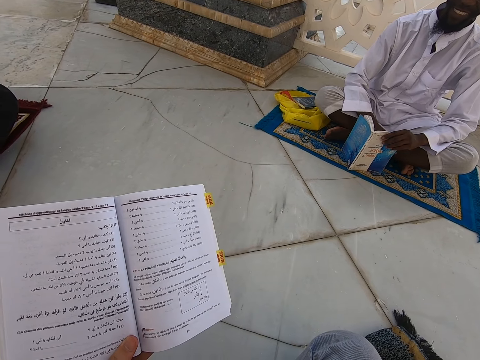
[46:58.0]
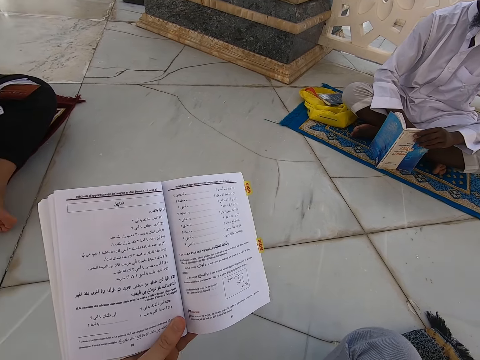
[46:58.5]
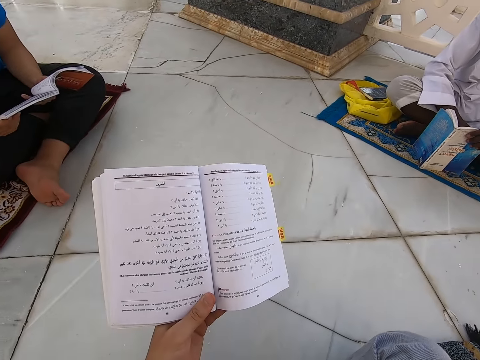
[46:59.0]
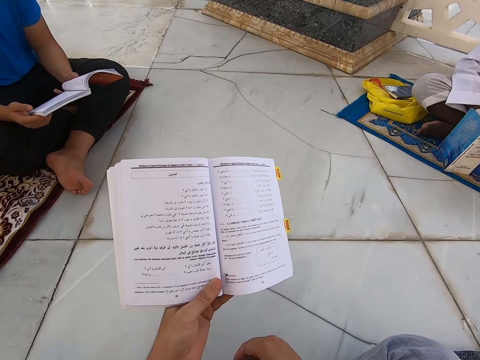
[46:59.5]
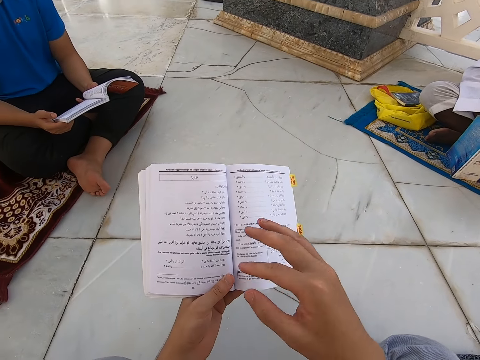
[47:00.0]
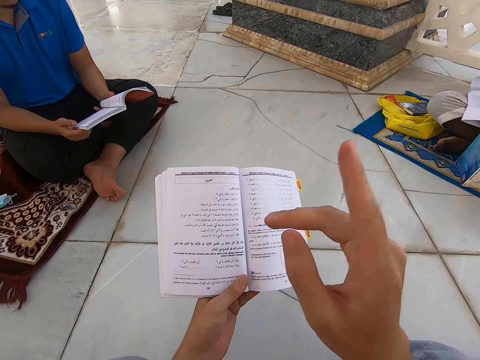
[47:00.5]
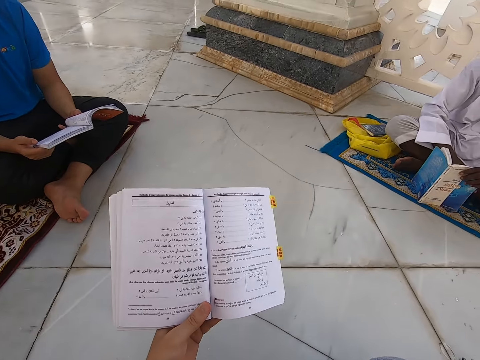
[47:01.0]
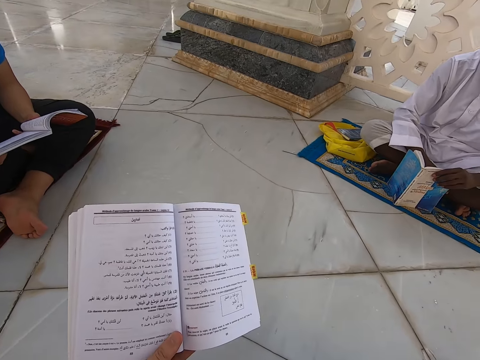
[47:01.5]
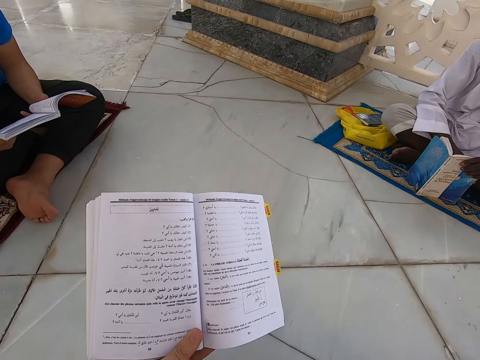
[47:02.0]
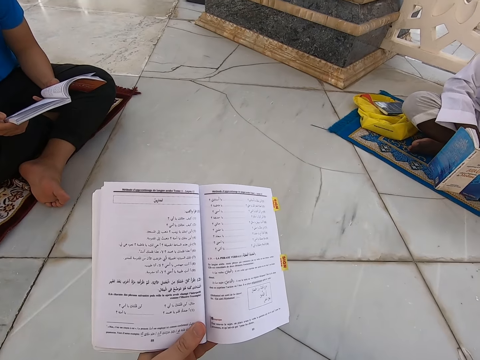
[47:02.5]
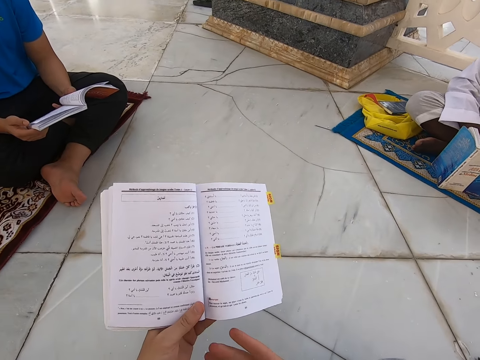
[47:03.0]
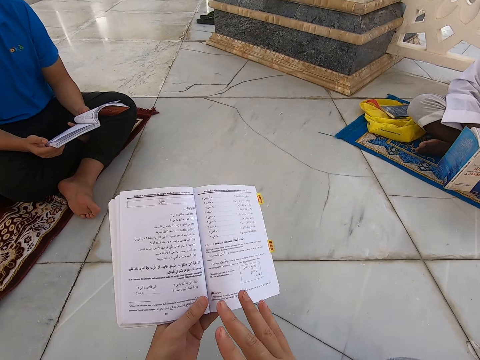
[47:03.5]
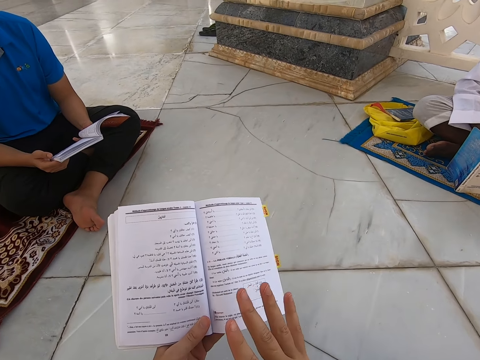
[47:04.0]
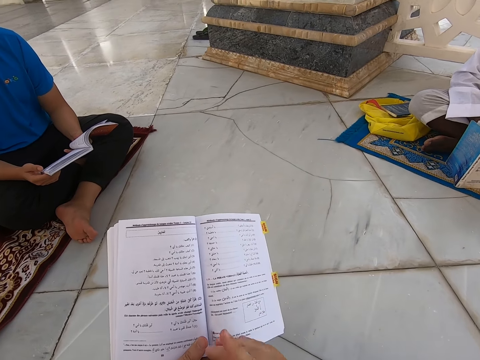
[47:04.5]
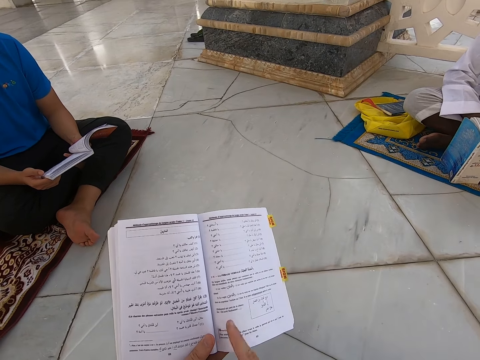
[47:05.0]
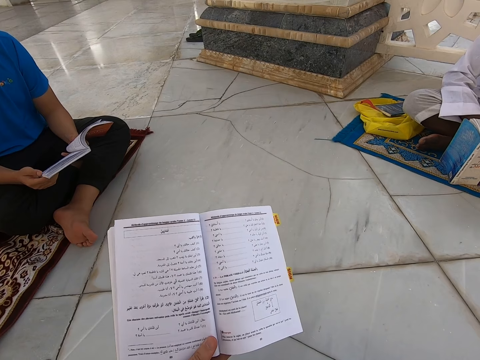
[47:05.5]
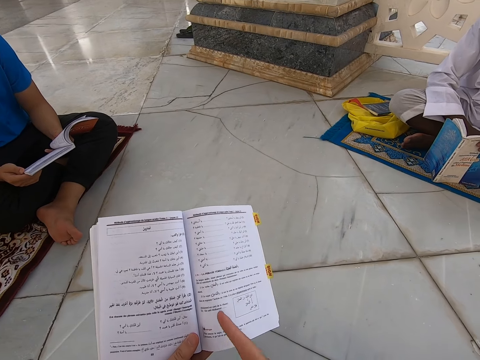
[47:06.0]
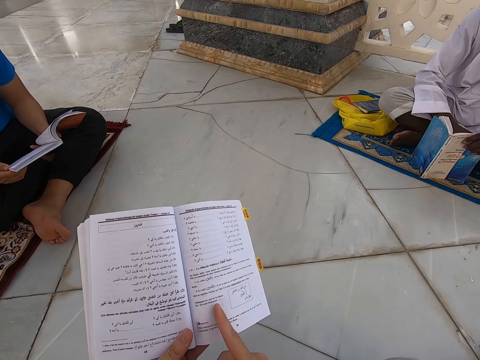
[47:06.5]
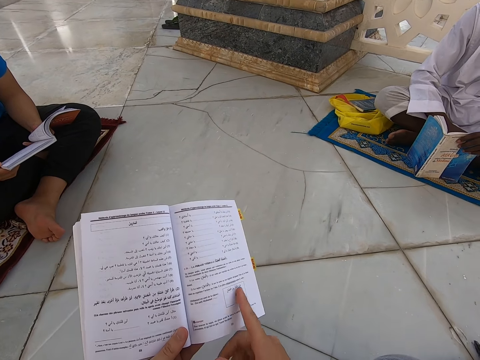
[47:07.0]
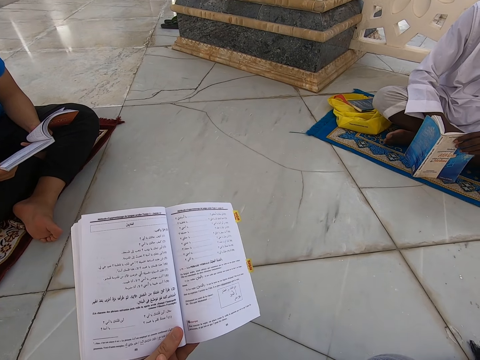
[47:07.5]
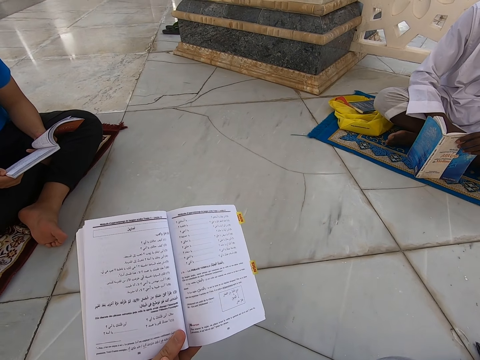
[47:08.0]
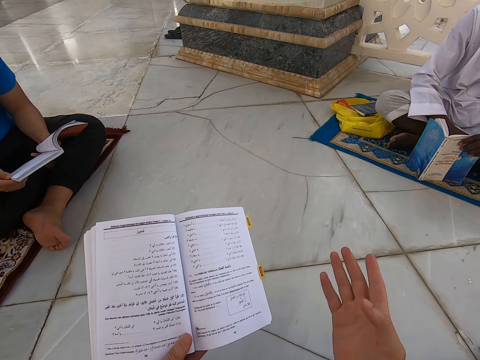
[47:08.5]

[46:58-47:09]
The camera wearer moves the hands. They raise the hand up. They read the book. They swing the hands. They touch the book.

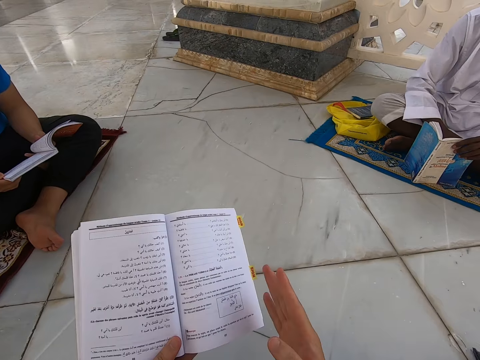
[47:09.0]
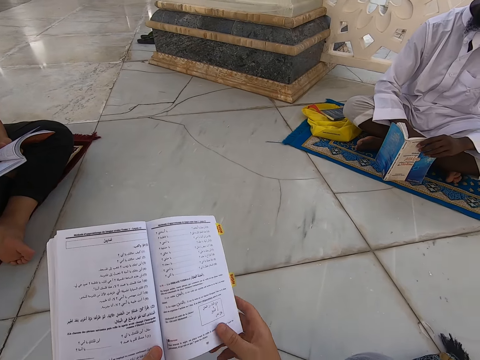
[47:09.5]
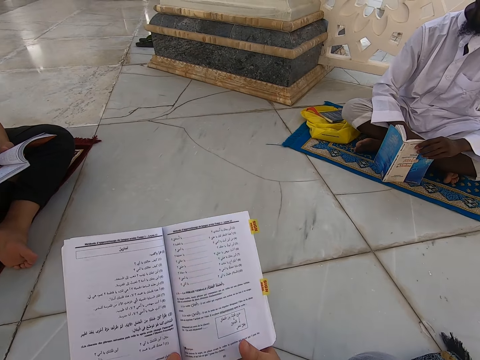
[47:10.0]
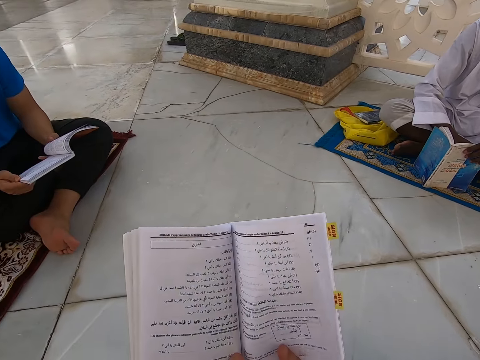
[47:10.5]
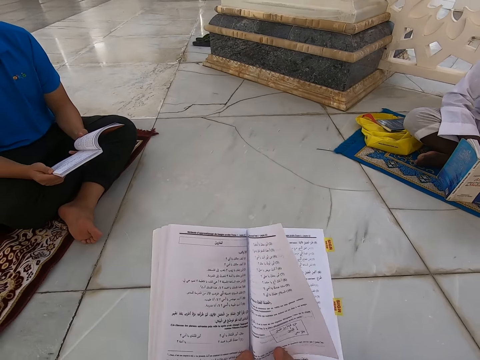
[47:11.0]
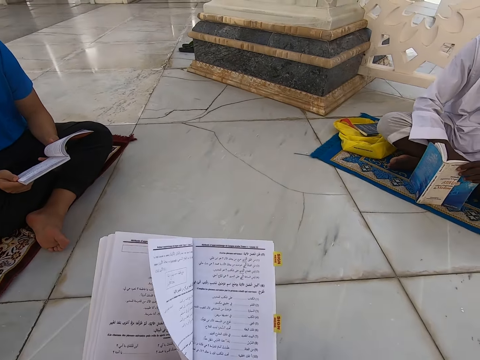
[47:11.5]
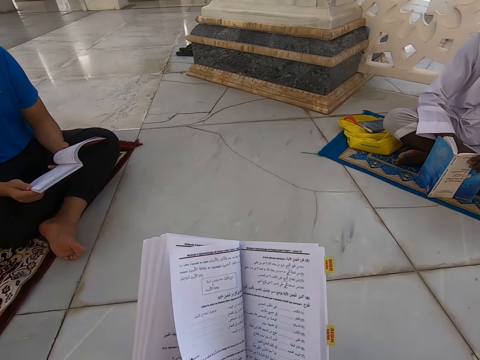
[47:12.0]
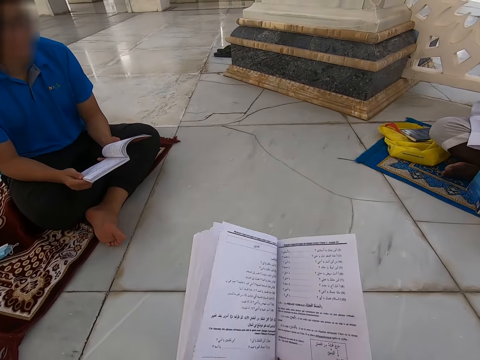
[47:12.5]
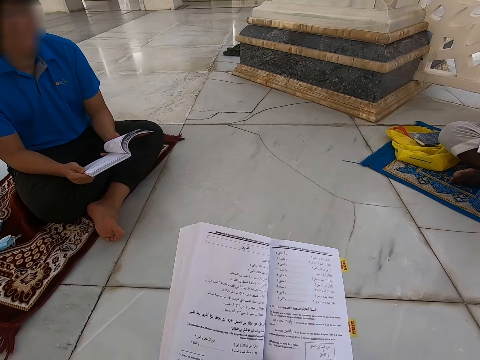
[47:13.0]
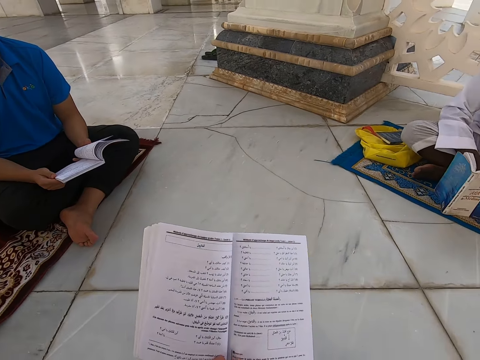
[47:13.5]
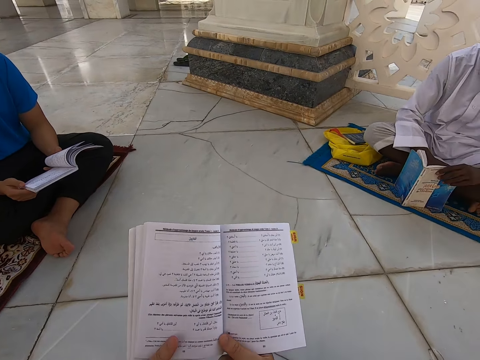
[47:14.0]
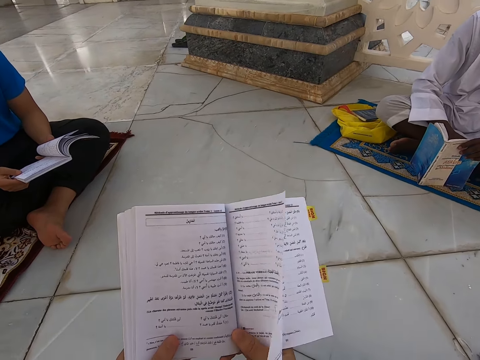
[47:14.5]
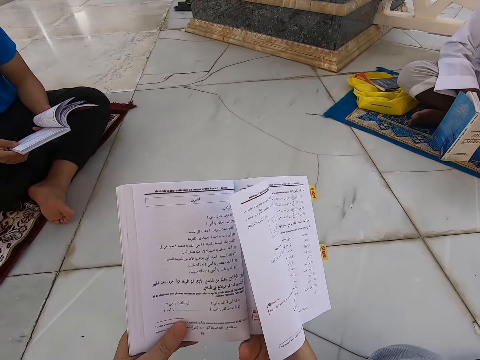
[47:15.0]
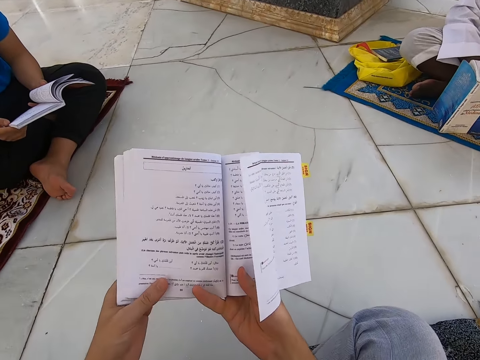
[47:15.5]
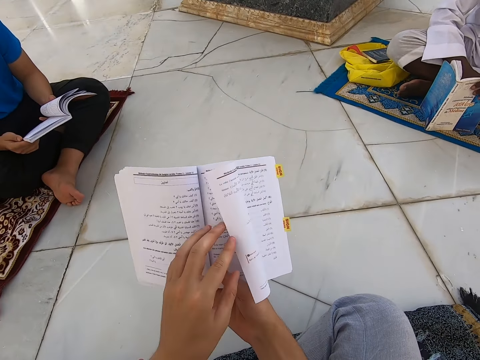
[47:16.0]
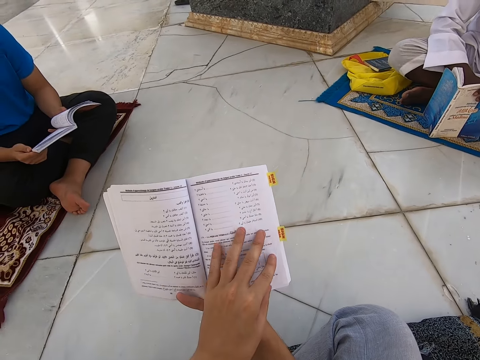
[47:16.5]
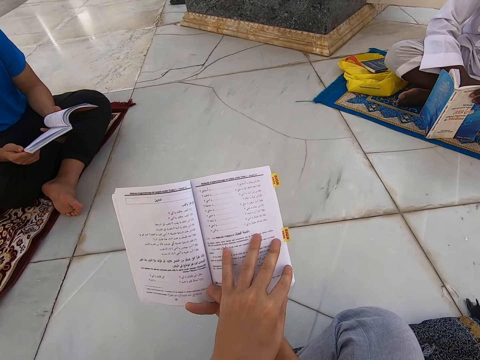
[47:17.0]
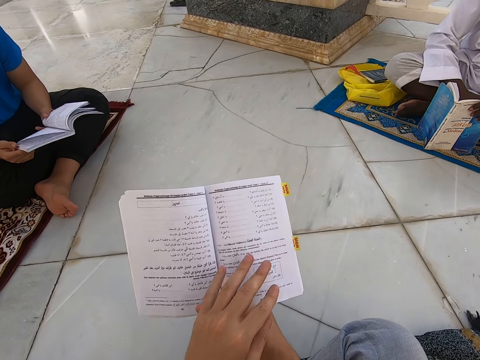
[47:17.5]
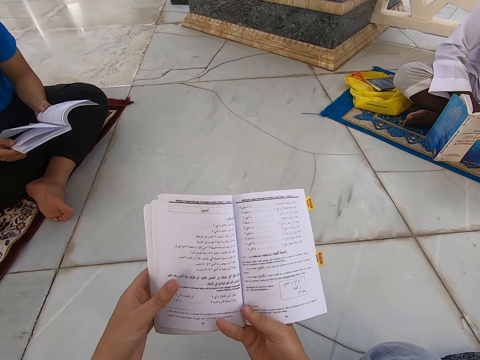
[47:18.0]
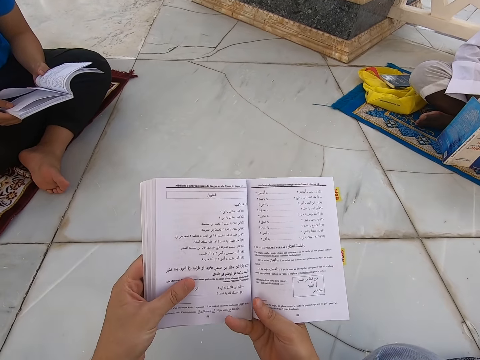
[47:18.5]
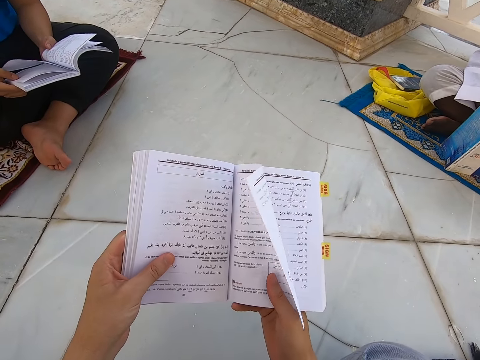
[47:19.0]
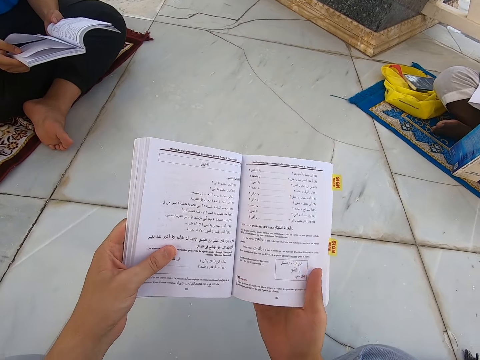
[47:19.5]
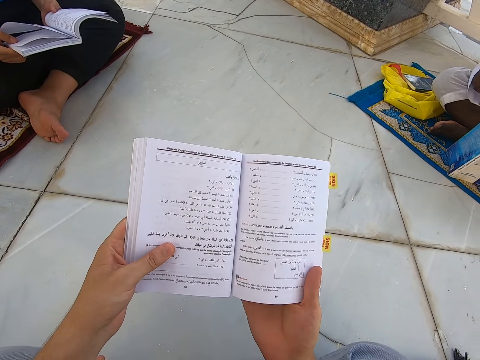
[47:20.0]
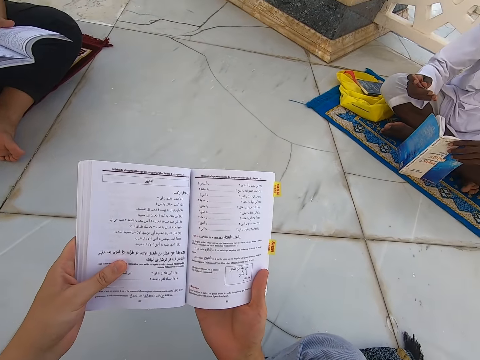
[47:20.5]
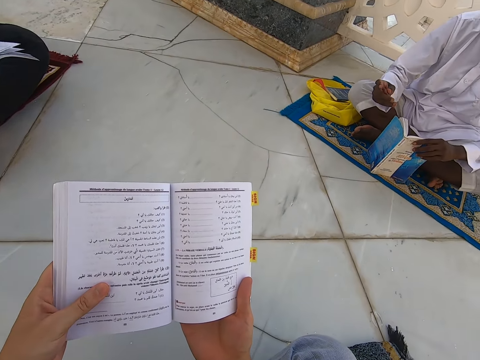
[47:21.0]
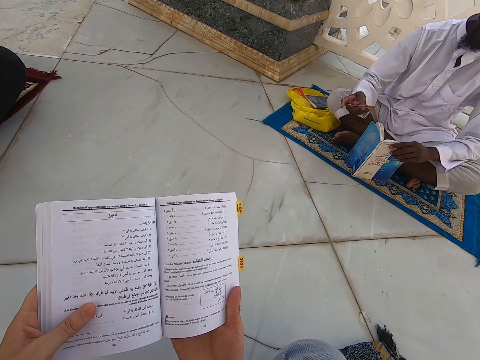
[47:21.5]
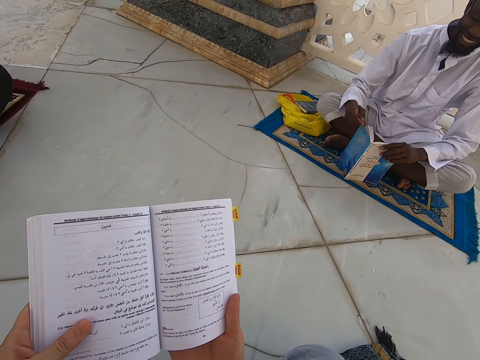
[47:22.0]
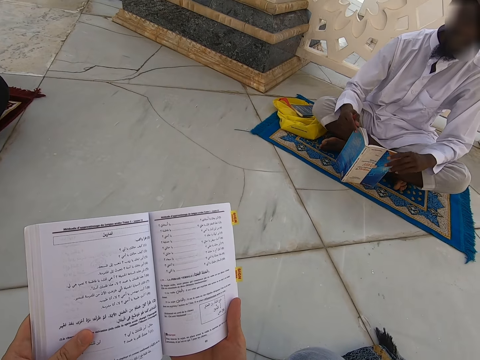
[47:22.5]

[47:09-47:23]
The camera wearer holds the book with both hands. They open a new page of the book. They read the book. They touch the book.

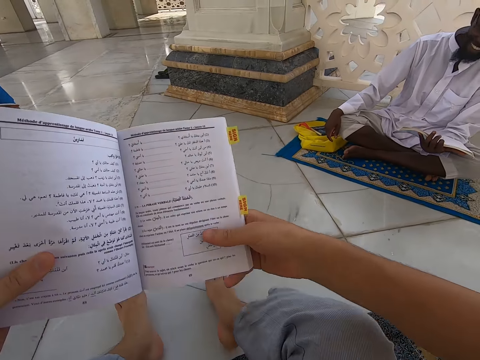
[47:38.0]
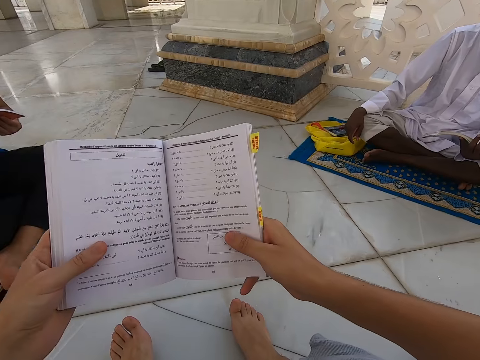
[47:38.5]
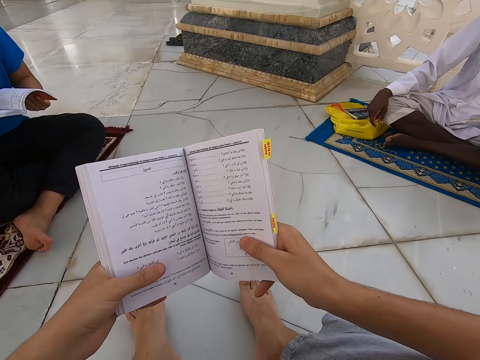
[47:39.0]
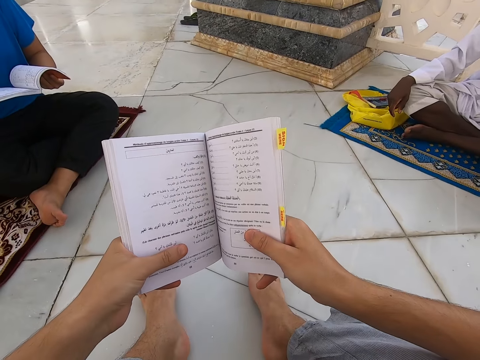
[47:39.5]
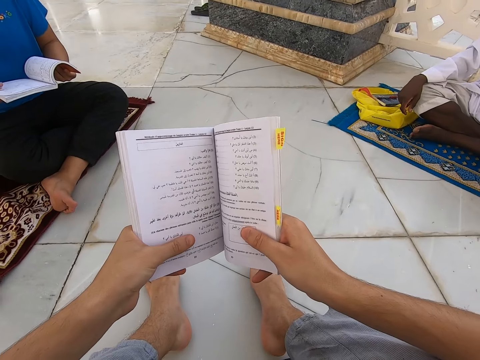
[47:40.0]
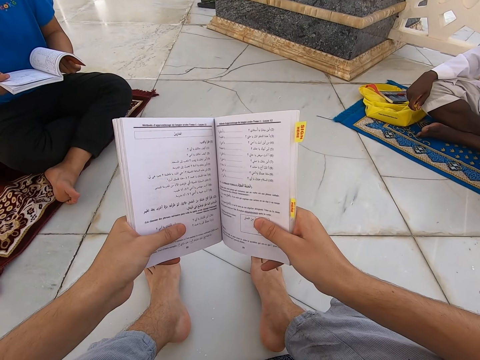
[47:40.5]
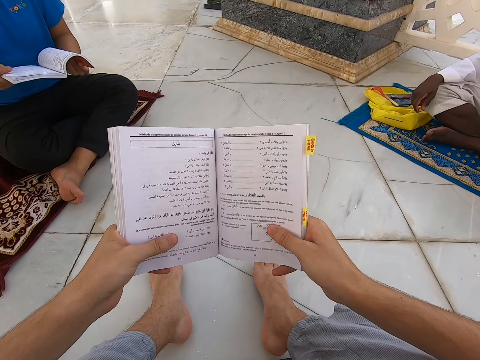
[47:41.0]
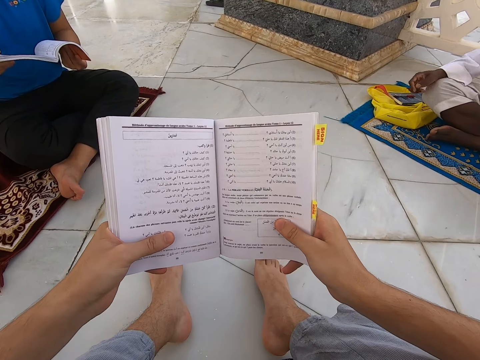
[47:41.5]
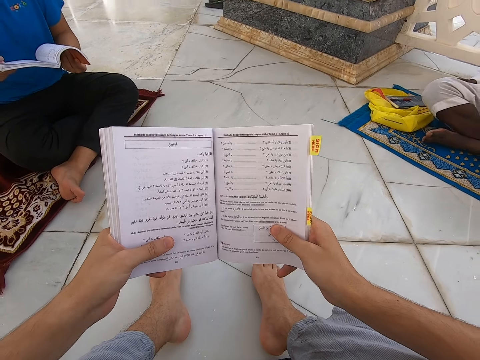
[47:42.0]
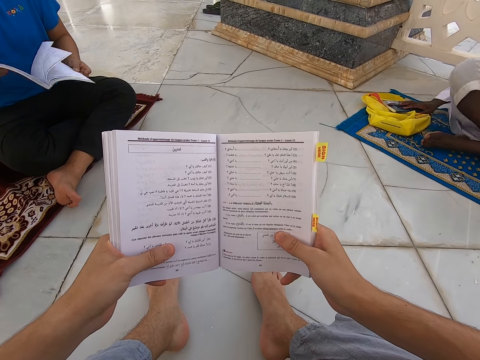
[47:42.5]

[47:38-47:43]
The camera wearer moves the legs. They read the book.
